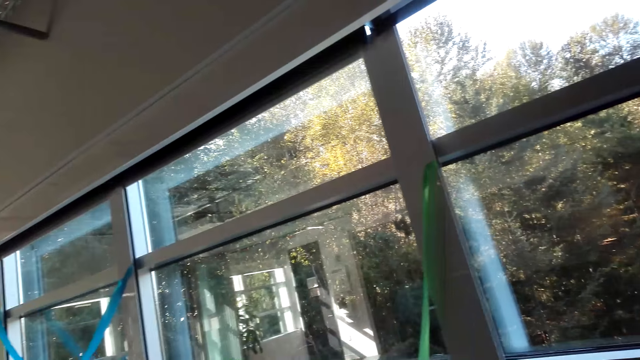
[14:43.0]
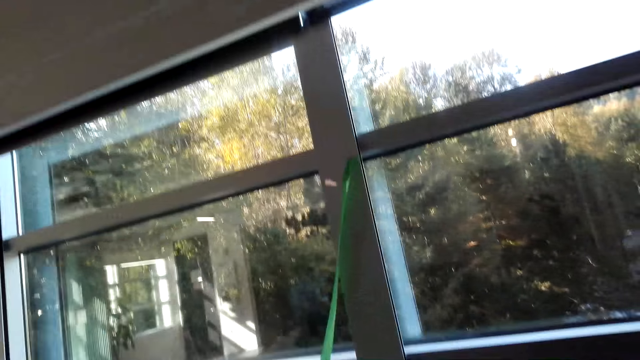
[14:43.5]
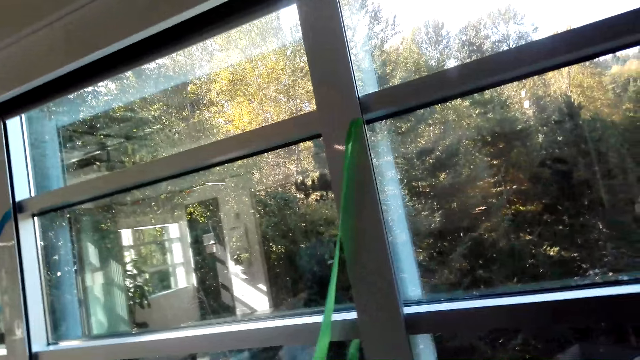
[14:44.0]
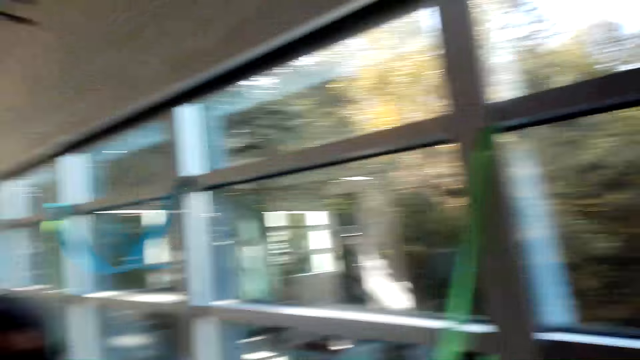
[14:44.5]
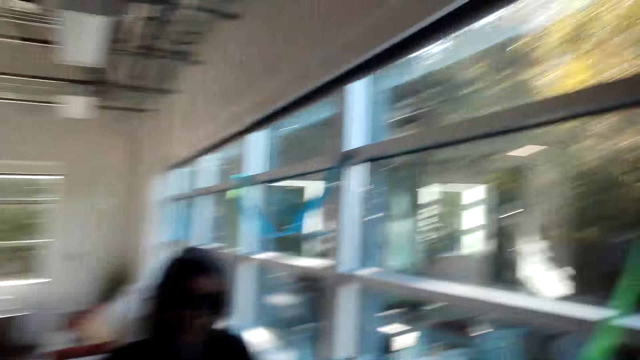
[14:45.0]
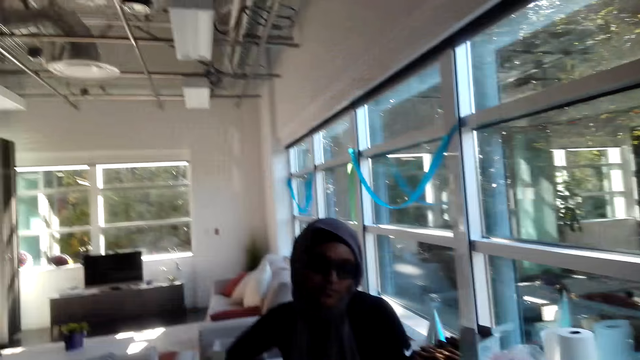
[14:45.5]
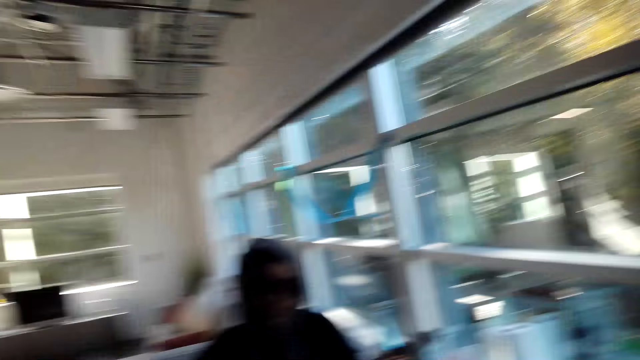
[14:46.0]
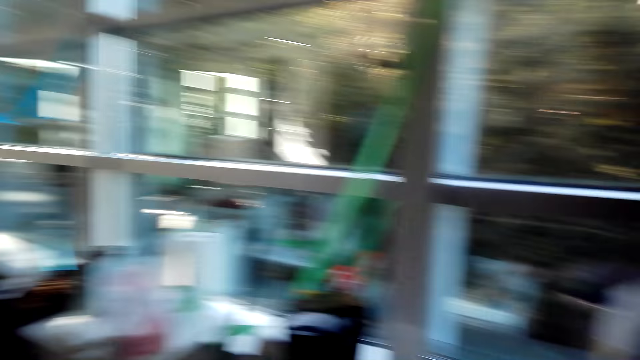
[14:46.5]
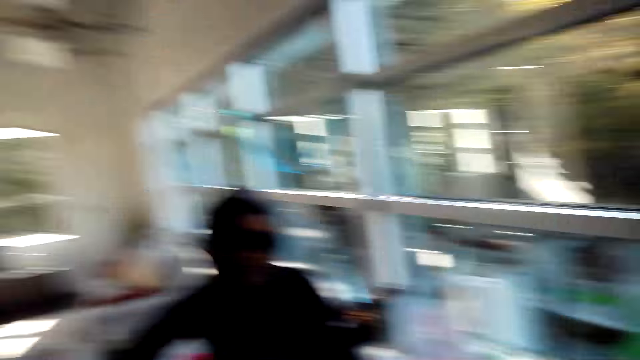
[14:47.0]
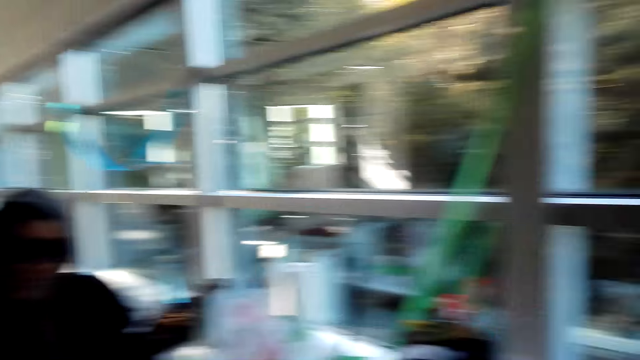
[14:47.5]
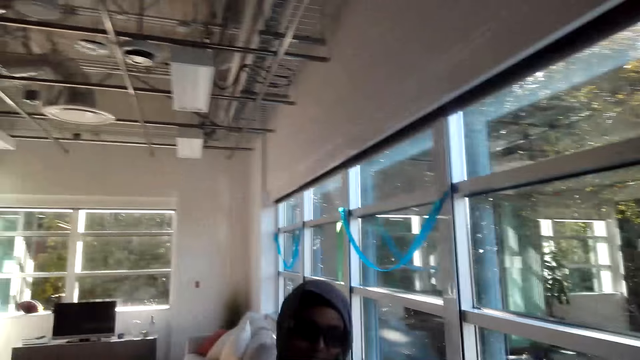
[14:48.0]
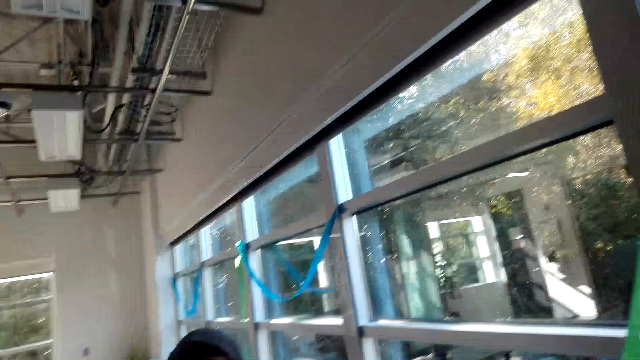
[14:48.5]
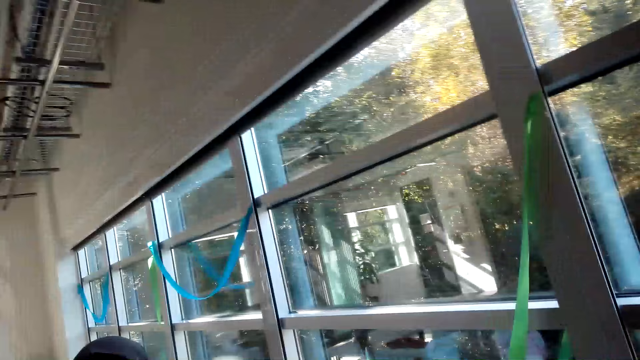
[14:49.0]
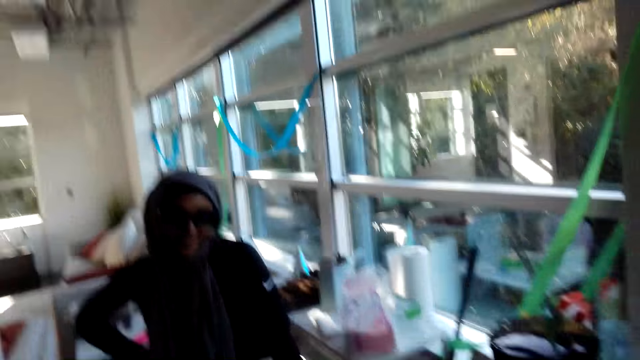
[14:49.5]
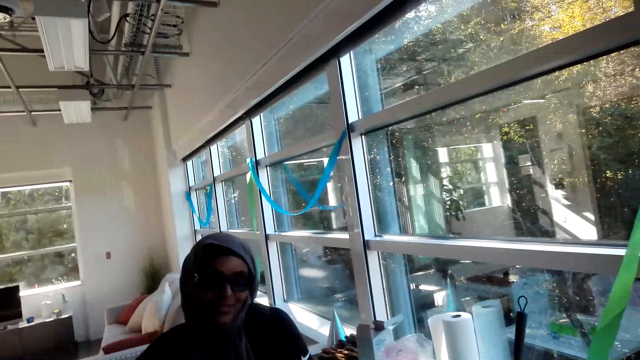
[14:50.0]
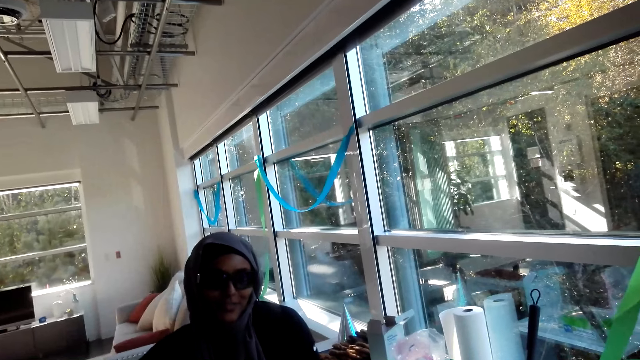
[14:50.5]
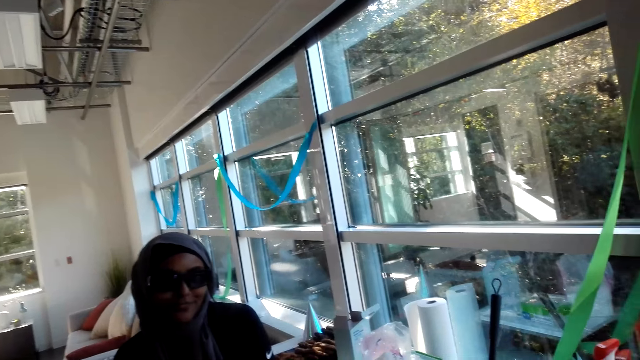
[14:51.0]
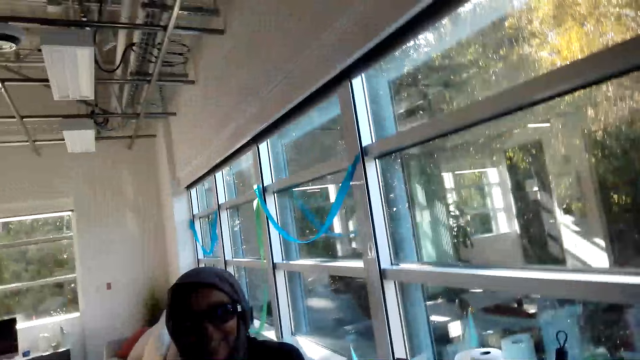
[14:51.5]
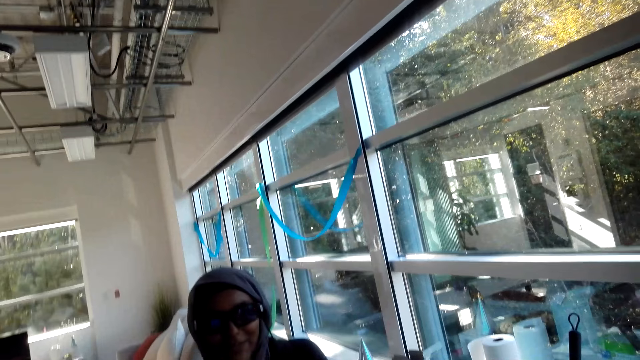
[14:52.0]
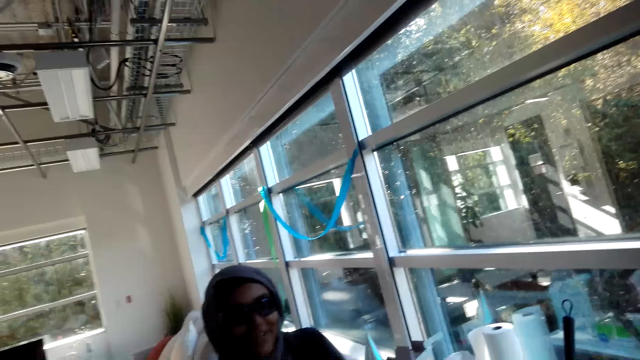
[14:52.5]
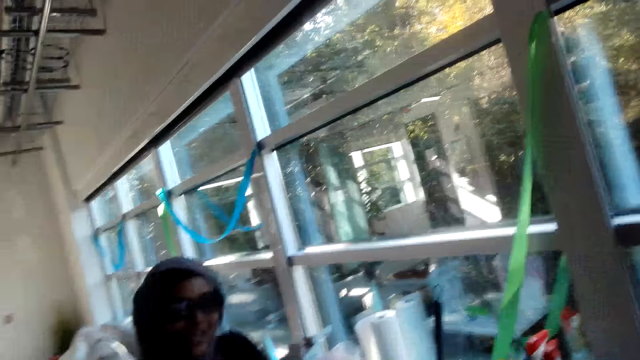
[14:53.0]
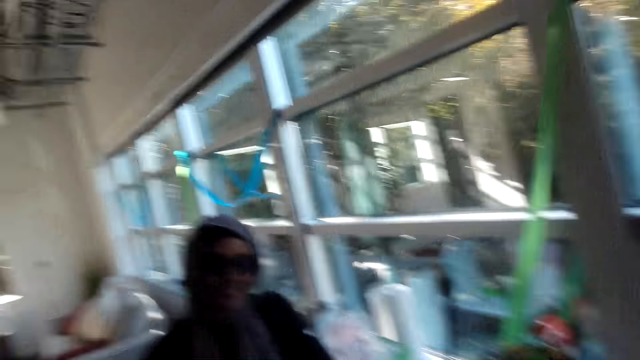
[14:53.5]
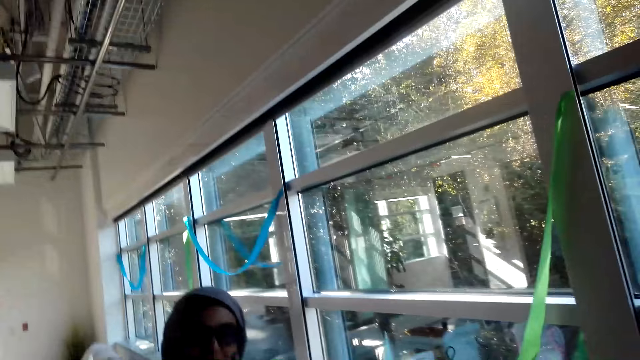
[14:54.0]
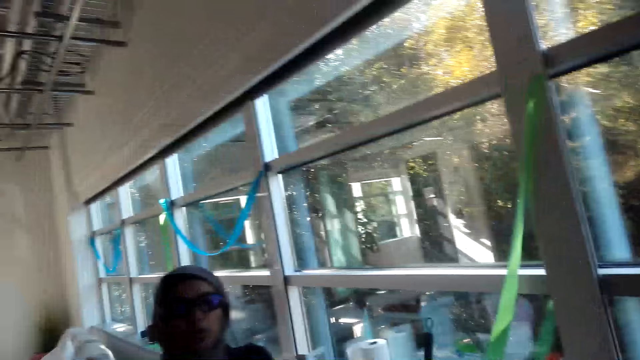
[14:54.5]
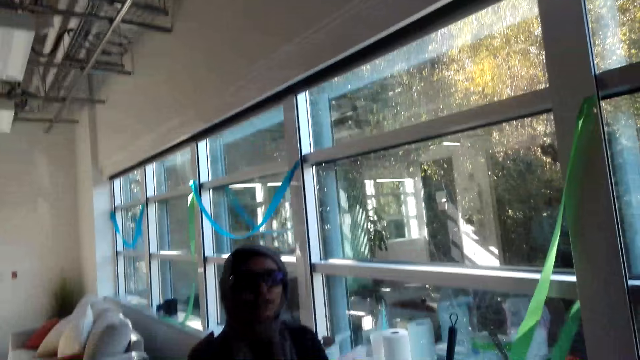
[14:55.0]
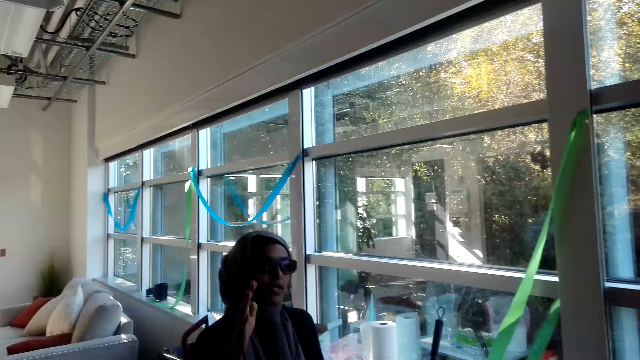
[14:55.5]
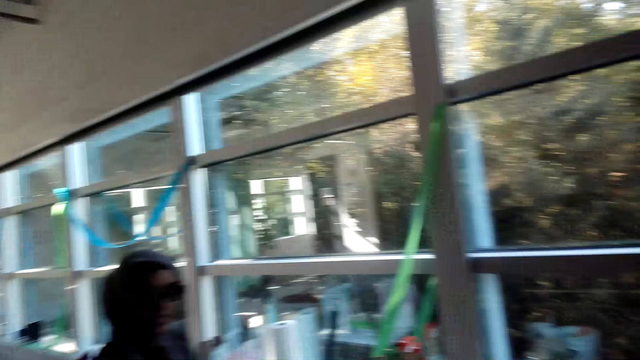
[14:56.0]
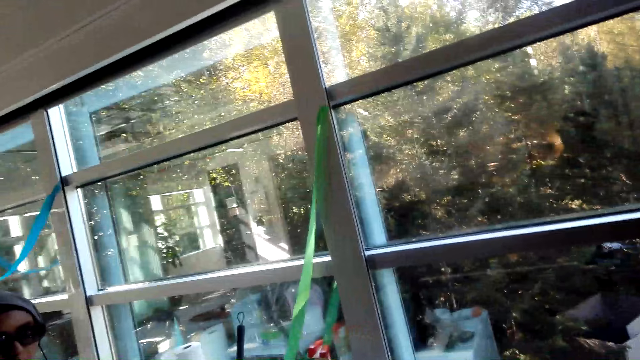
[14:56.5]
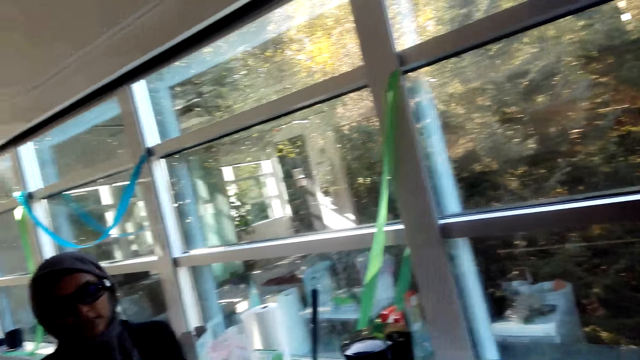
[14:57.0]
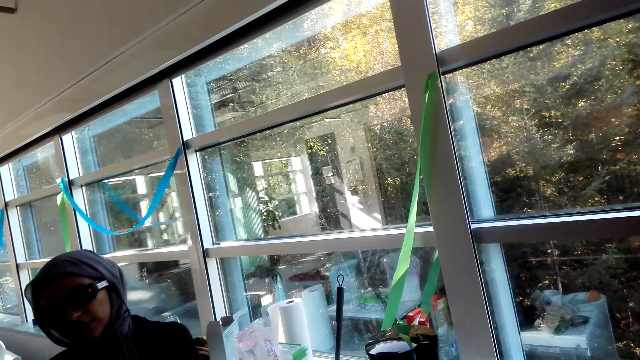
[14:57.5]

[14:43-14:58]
The camera wearer looks at a woman and speaks to a man. The woman speaks to the camera wearer. The camera wearer speaks to the man. The woman speaks to the camera wearer.

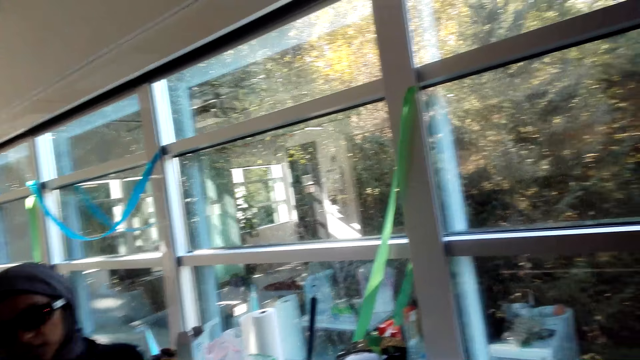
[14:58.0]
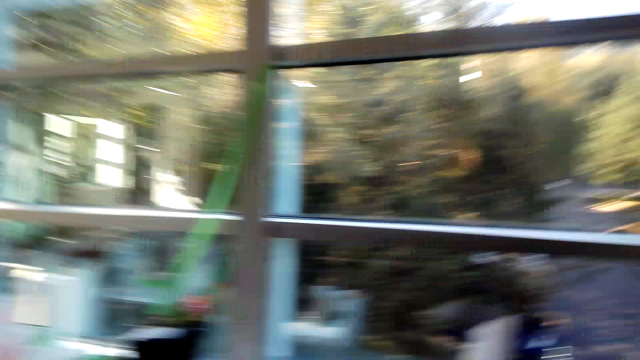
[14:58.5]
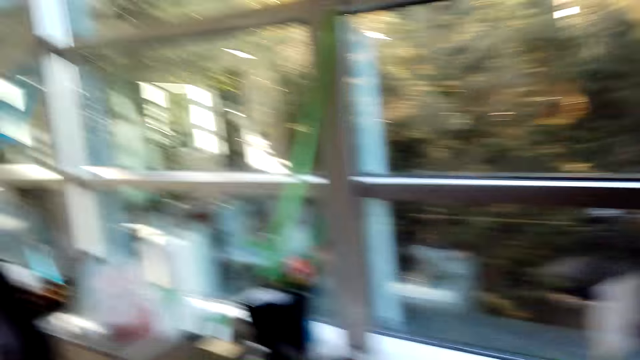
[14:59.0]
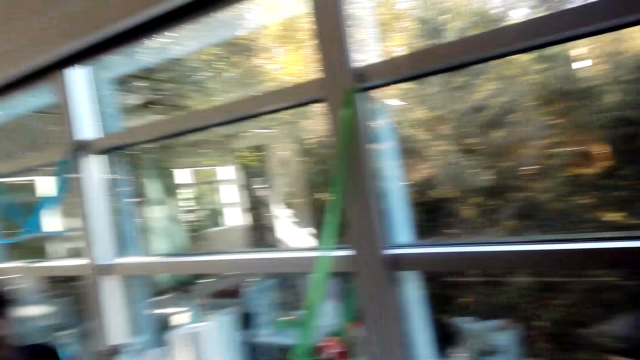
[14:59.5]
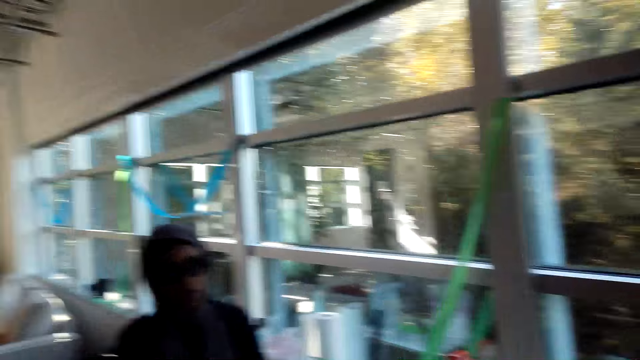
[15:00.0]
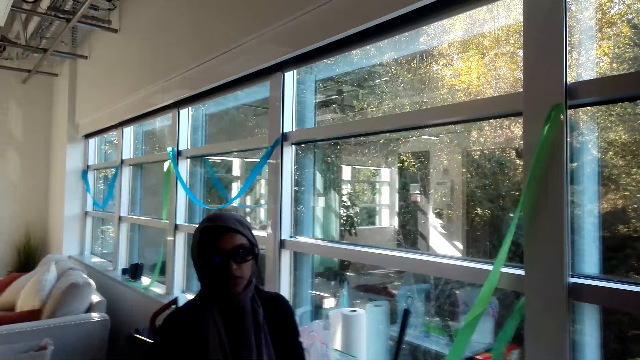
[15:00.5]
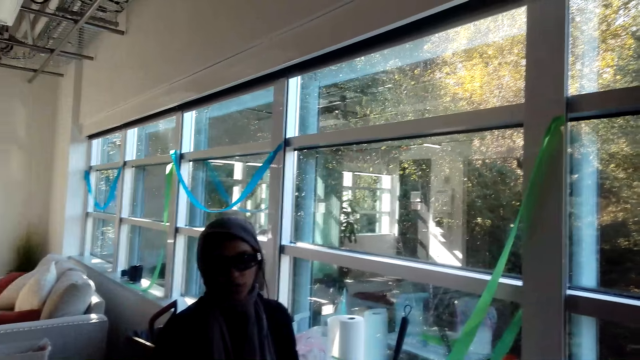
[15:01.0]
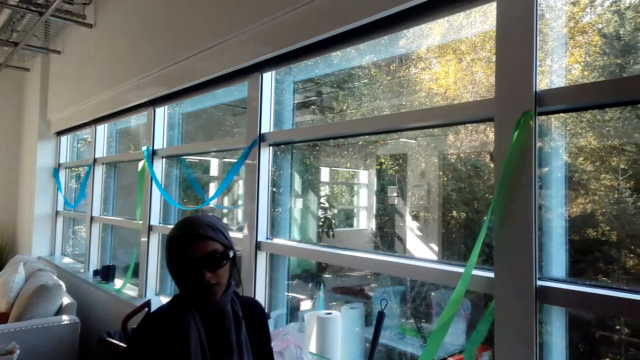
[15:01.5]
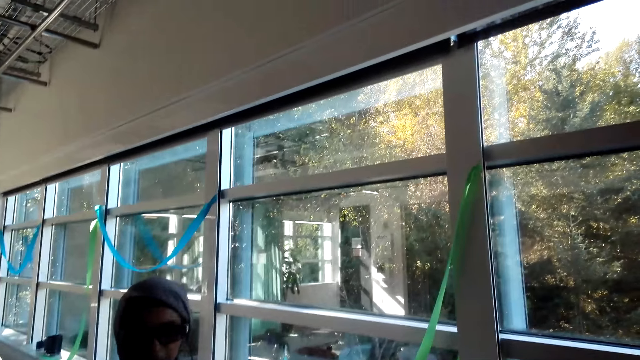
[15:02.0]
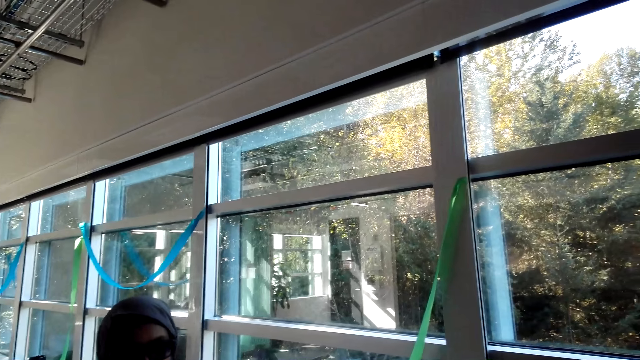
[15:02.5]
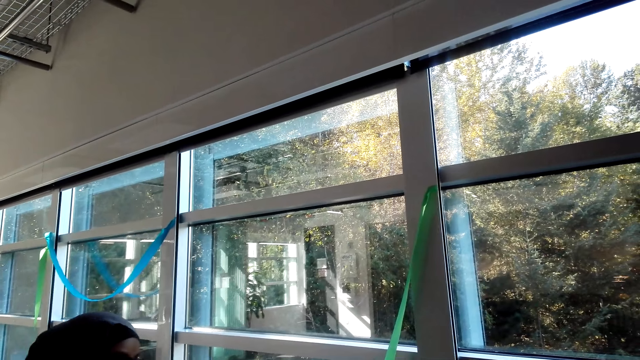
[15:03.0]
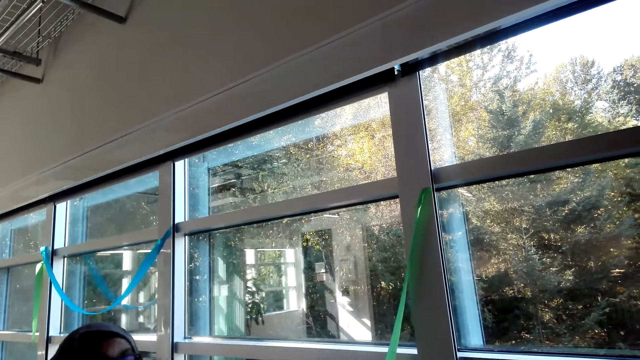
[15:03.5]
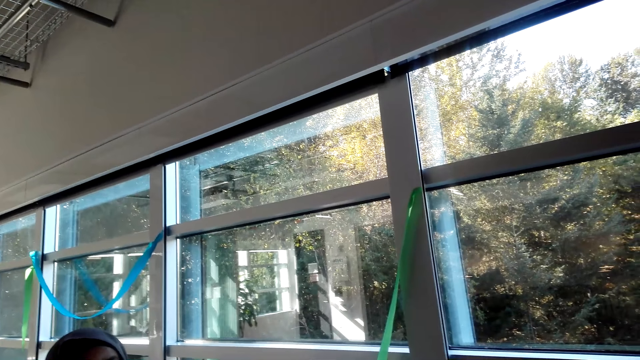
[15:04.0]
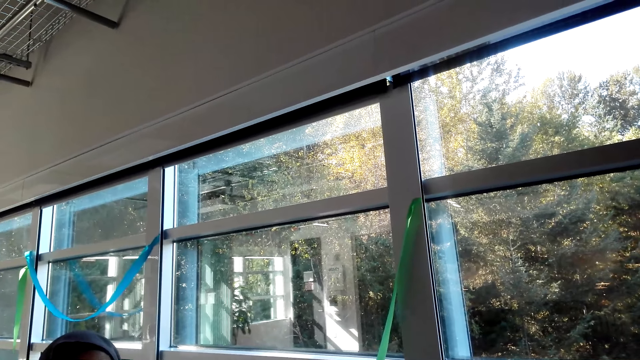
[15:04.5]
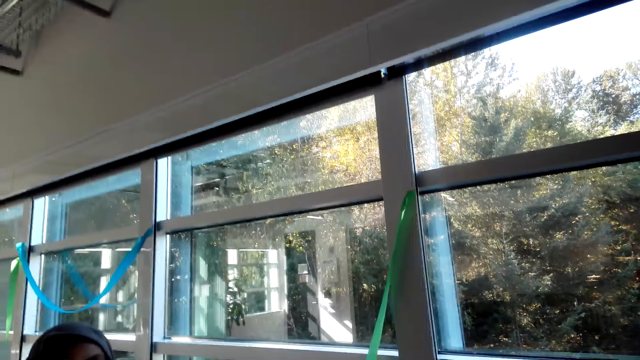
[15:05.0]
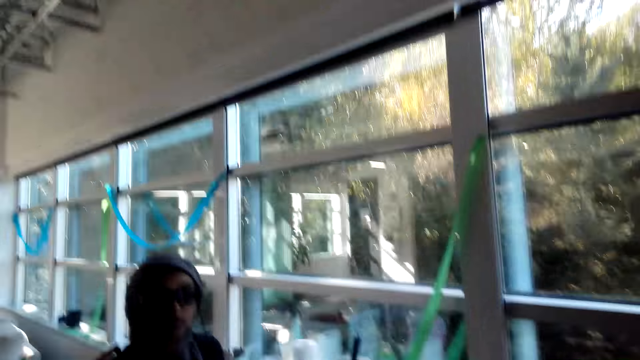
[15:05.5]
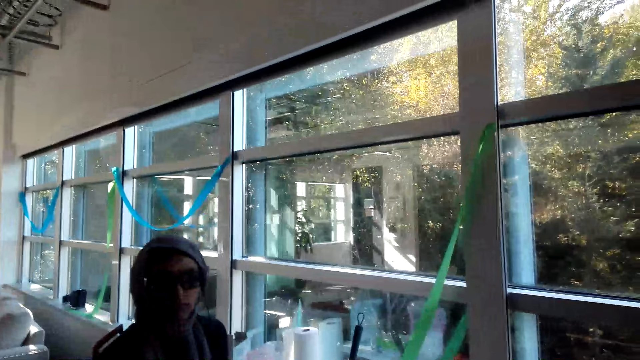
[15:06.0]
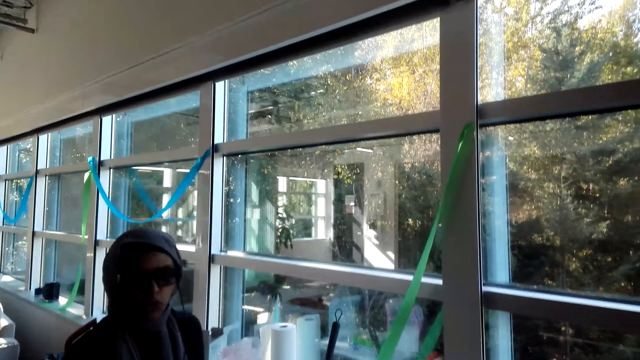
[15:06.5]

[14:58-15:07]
The camera wearer chats with a lady. The lady speaks to the camera wearer. The camera wearer speaks to the lady.
